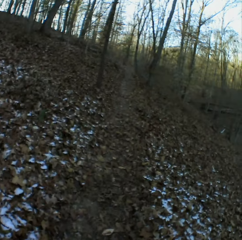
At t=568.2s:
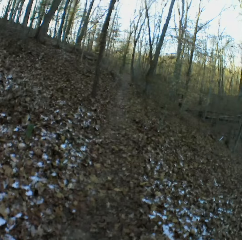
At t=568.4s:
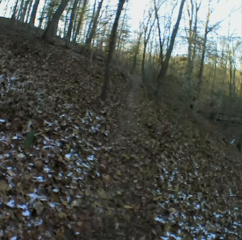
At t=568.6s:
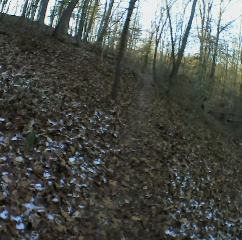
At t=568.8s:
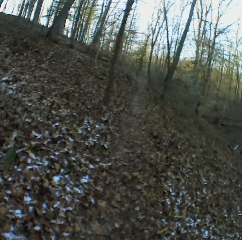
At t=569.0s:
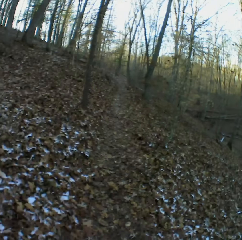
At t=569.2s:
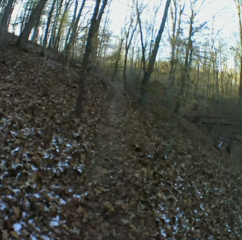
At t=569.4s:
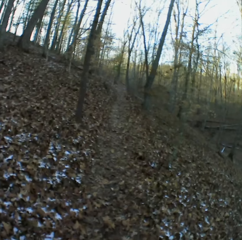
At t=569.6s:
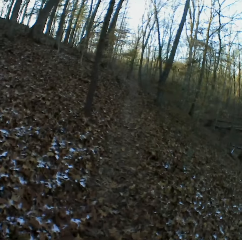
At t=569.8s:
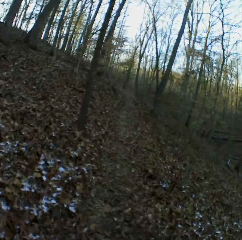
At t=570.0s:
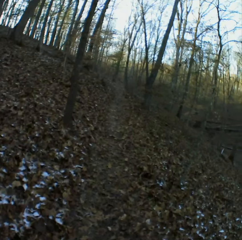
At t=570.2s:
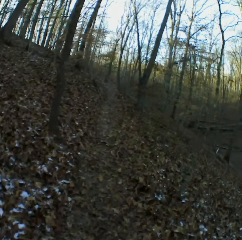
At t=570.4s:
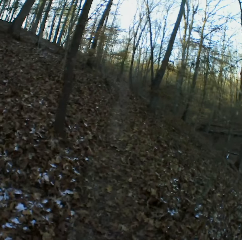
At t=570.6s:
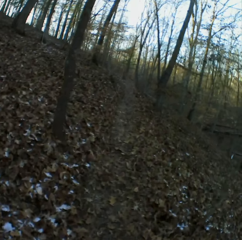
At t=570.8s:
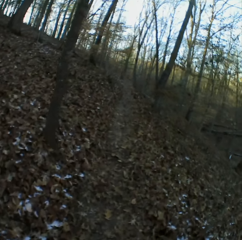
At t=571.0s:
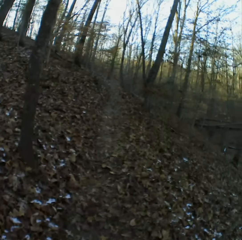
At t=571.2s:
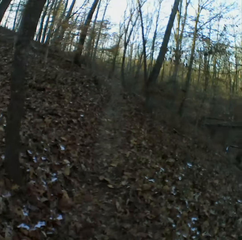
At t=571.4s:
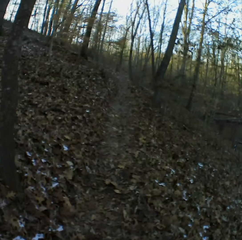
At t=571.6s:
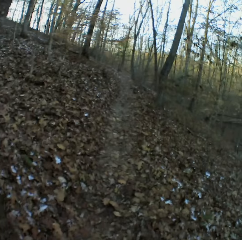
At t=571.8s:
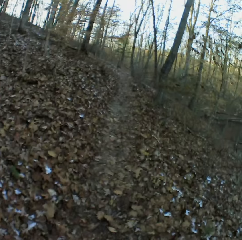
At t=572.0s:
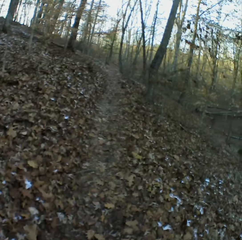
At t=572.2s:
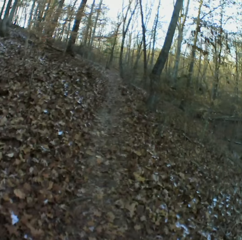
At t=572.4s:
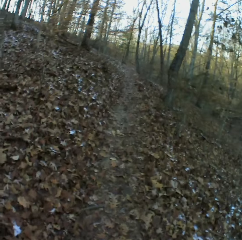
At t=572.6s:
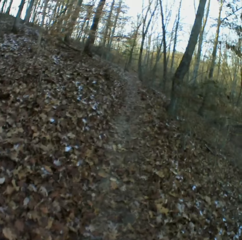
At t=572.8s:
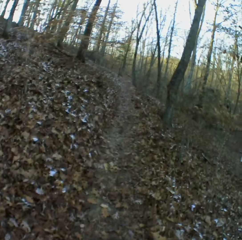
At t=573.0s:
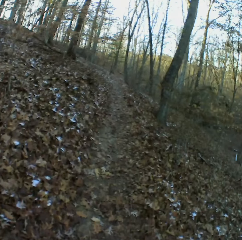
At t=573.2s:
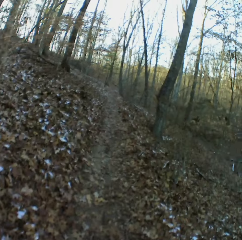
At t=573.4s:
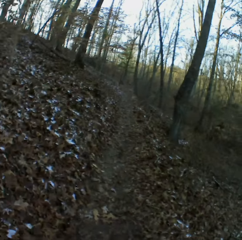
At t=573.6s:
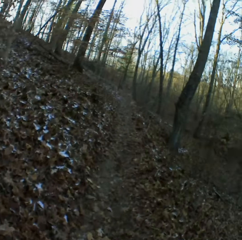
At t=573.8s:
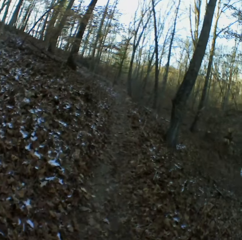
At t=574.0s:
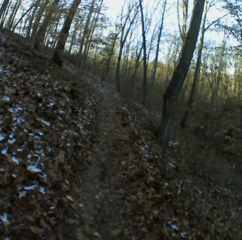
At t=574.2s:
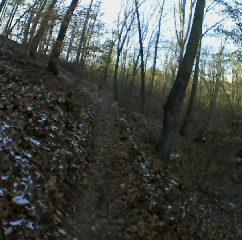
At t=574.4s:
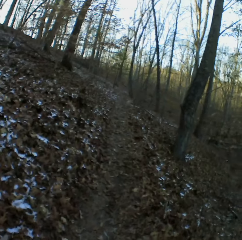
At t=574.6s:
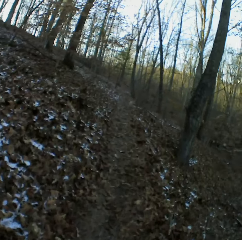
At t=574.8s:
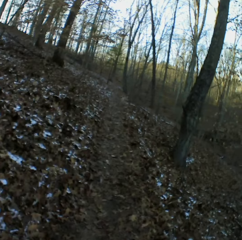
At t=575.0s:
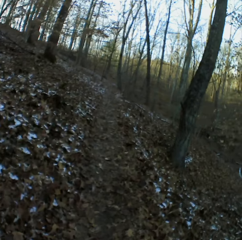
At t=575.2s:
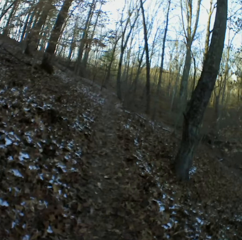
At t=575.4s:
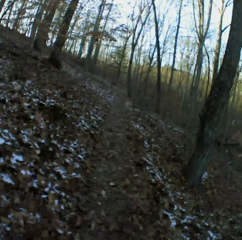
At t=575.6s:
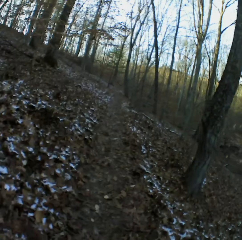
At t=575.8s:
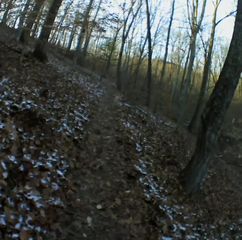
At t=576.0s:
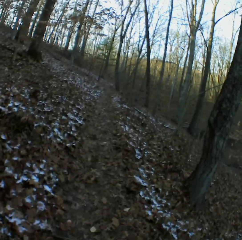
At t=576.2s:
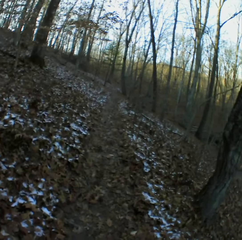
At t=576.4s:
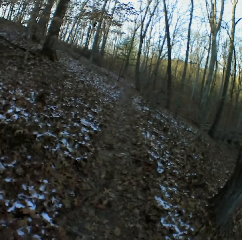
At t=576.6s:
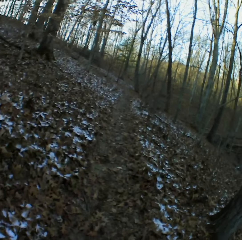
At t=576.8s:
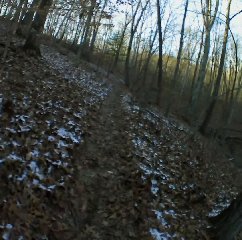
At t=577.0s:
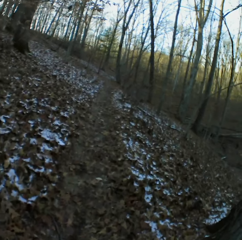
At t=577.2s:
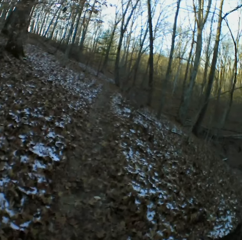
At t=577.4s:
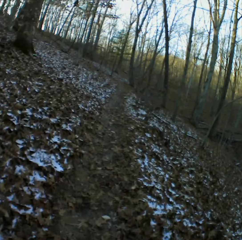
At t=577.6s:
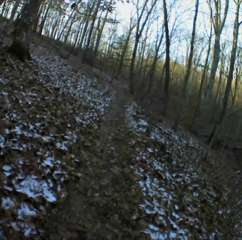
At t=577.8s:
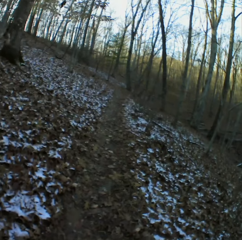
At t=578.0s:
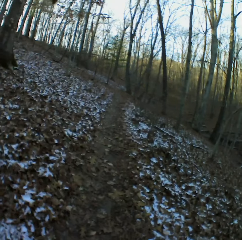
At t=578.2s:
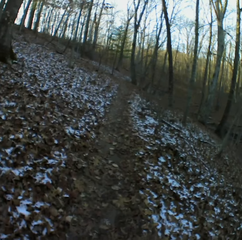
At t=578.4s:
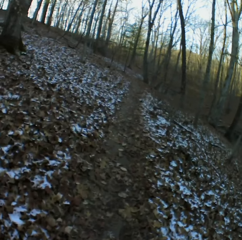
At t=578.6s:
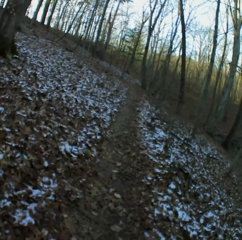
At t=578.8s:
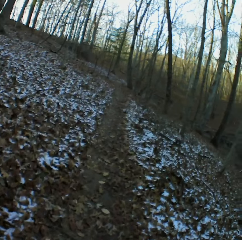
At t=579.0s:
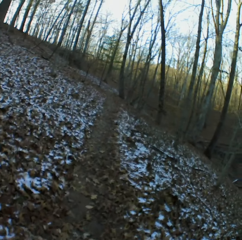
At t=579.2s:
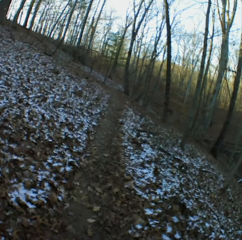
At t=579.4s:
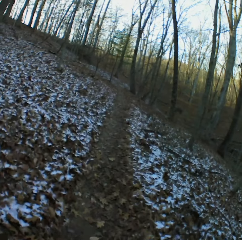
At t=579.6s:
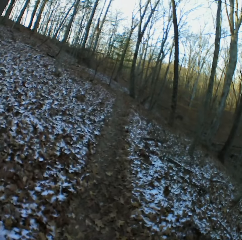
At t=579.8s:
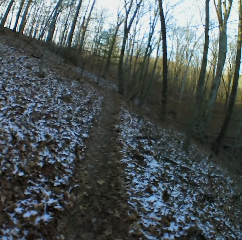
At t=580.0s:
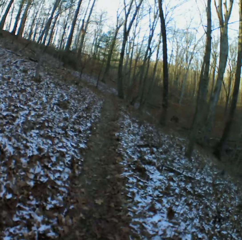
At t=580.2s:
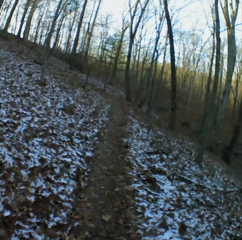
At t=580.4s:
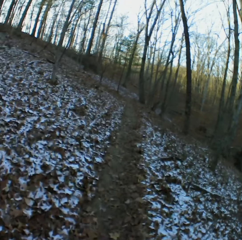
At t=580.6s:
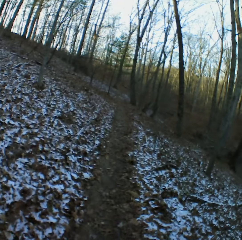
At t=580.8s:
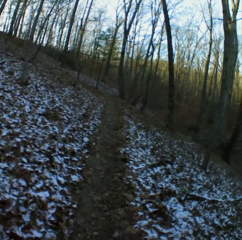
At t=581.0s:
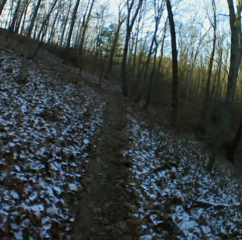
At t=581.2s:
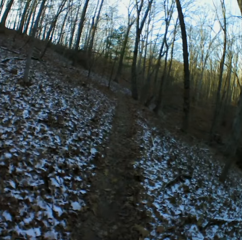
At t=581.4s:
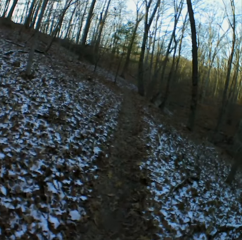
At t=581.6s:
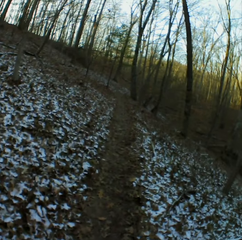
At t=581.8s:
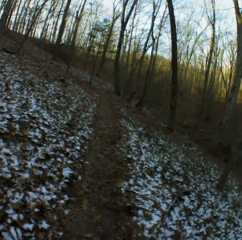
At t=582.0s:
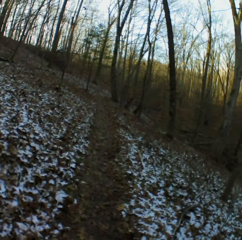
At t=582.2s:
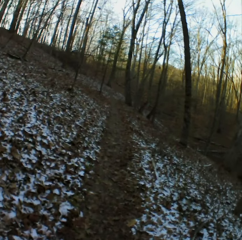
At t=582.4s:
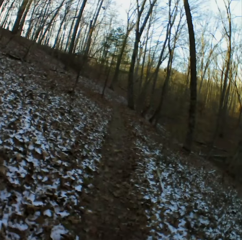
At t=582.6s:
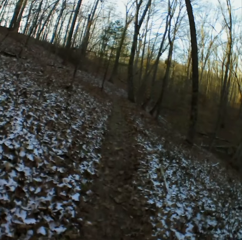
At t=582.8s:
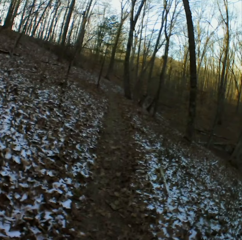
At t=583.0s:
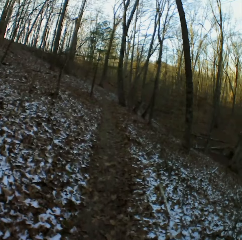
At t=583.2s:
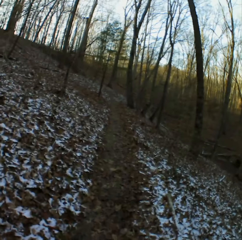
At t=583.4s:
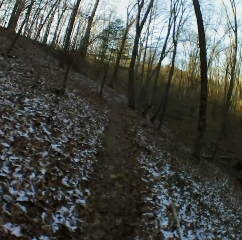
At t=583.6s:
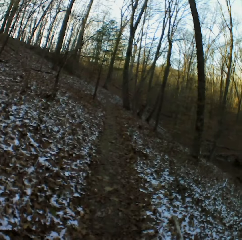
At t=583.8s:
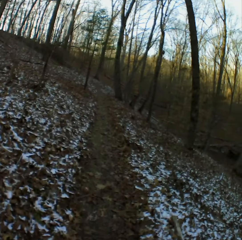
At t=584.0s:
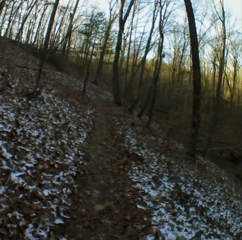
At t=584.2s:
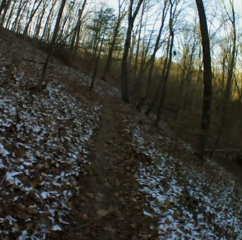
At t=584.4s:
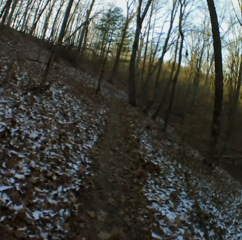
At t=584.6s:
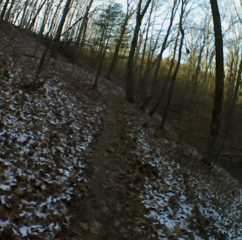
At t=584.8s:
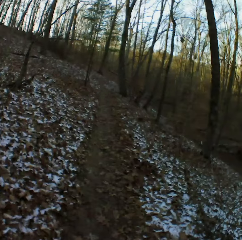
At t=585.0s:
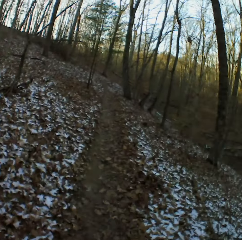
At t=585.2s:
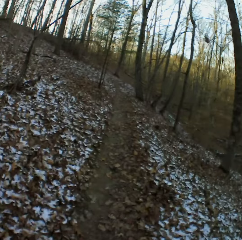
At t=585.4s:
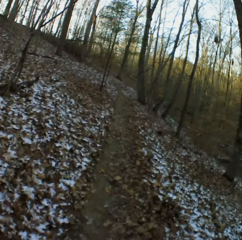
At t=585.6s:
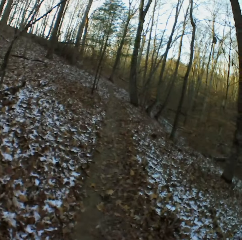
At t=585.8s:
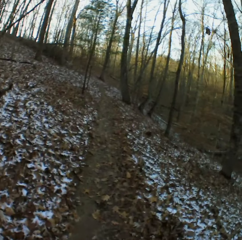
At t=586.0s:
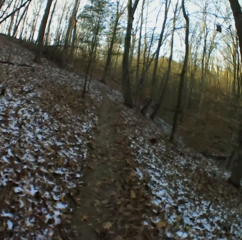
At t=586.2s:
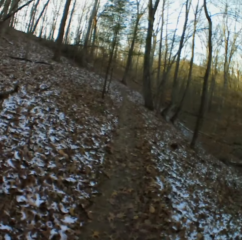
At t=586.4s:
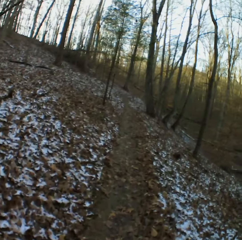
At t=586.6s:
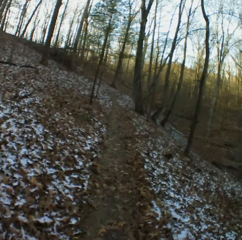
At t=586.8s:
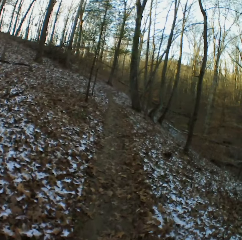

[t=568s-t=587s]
The camera wearer sneezes. They sneeze again. They cough. They cough again.

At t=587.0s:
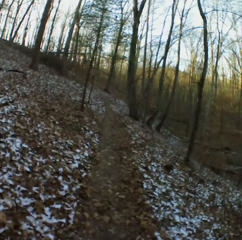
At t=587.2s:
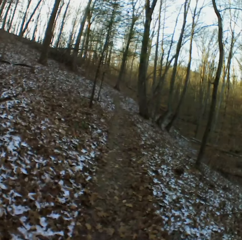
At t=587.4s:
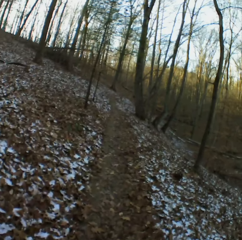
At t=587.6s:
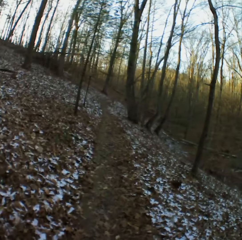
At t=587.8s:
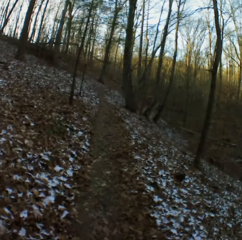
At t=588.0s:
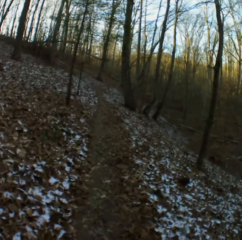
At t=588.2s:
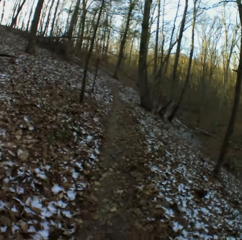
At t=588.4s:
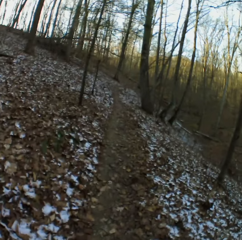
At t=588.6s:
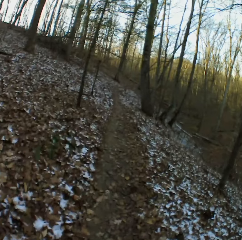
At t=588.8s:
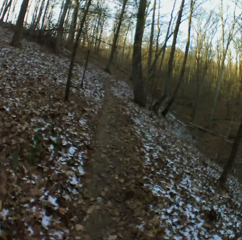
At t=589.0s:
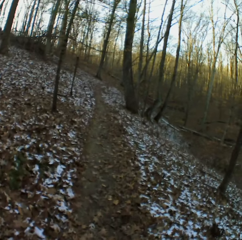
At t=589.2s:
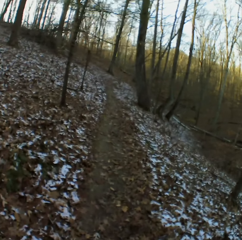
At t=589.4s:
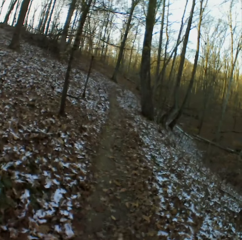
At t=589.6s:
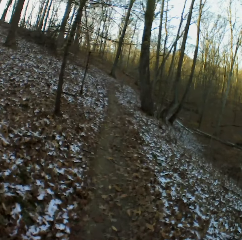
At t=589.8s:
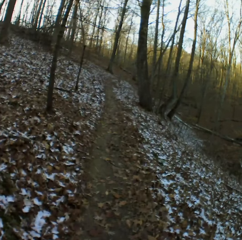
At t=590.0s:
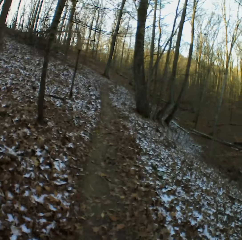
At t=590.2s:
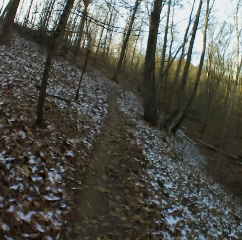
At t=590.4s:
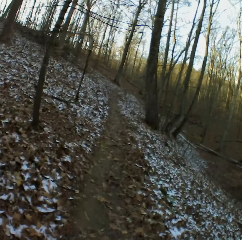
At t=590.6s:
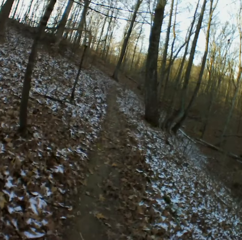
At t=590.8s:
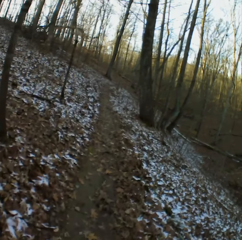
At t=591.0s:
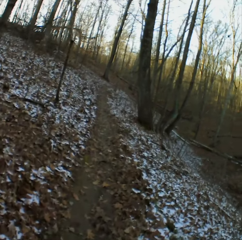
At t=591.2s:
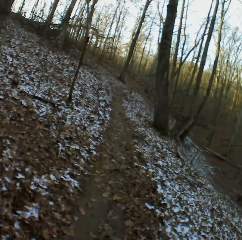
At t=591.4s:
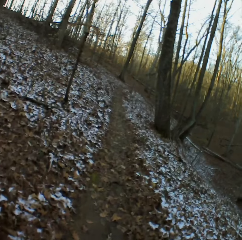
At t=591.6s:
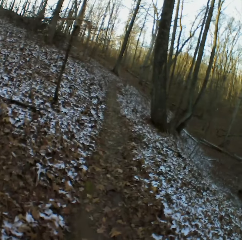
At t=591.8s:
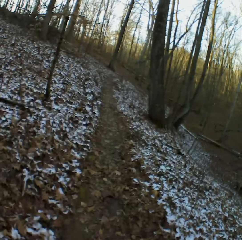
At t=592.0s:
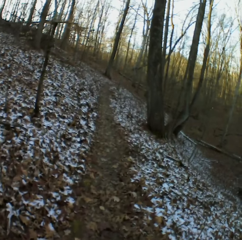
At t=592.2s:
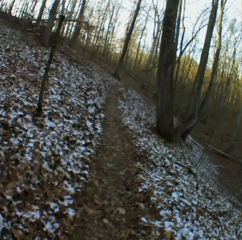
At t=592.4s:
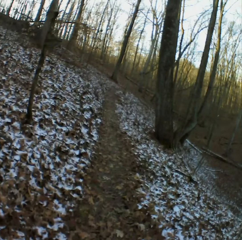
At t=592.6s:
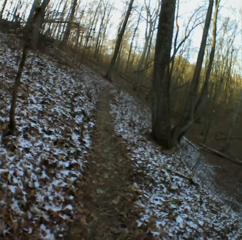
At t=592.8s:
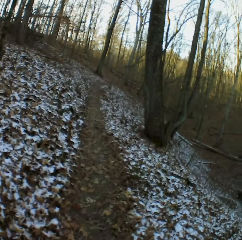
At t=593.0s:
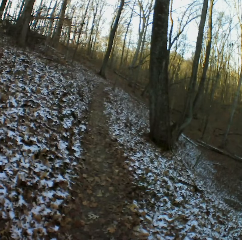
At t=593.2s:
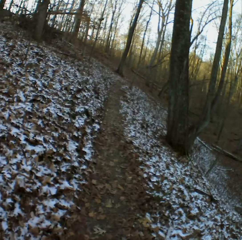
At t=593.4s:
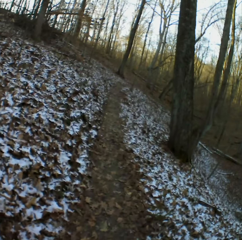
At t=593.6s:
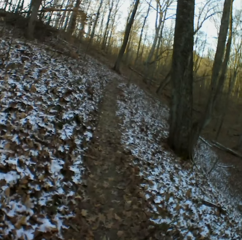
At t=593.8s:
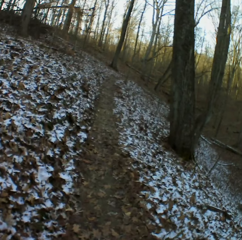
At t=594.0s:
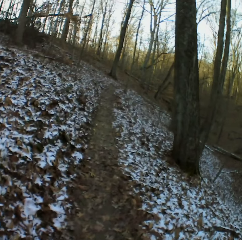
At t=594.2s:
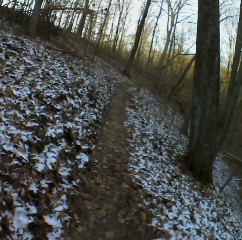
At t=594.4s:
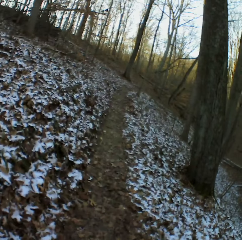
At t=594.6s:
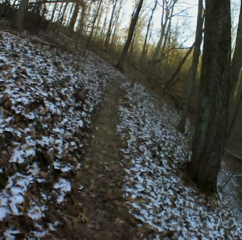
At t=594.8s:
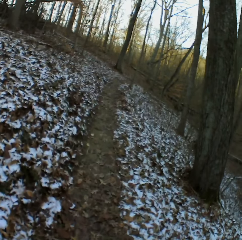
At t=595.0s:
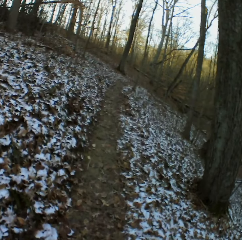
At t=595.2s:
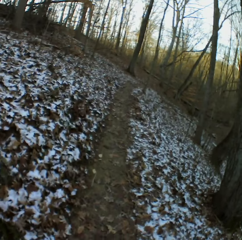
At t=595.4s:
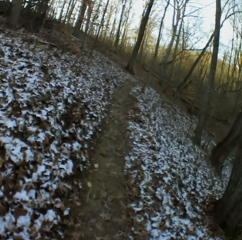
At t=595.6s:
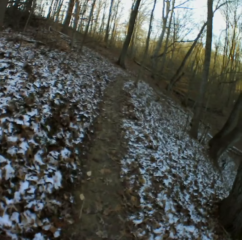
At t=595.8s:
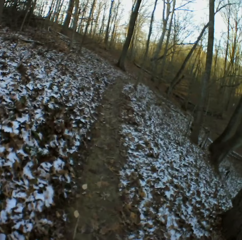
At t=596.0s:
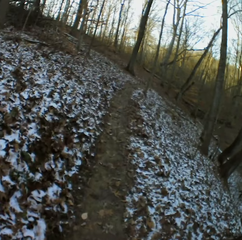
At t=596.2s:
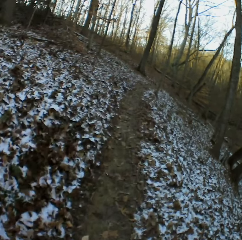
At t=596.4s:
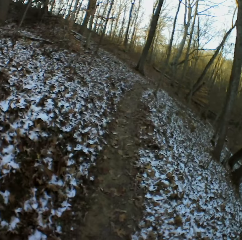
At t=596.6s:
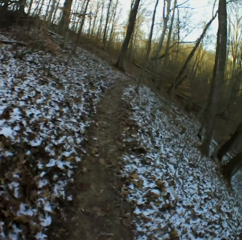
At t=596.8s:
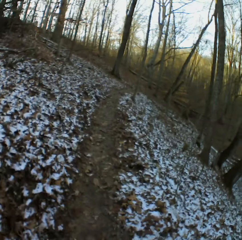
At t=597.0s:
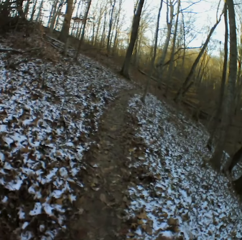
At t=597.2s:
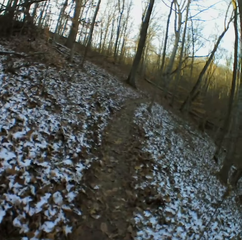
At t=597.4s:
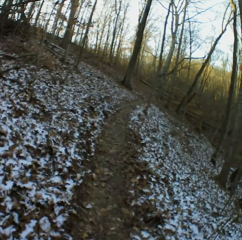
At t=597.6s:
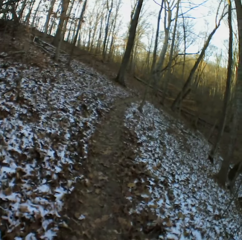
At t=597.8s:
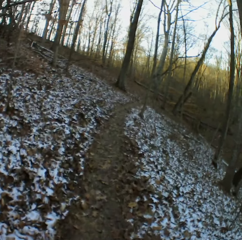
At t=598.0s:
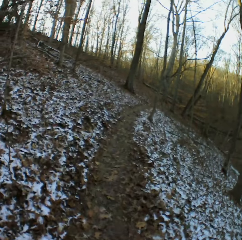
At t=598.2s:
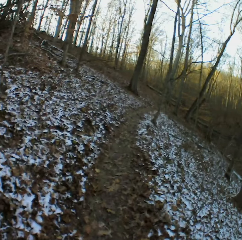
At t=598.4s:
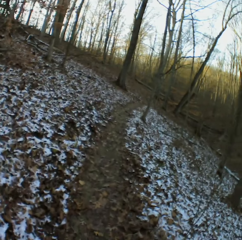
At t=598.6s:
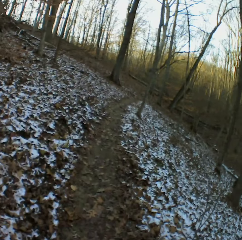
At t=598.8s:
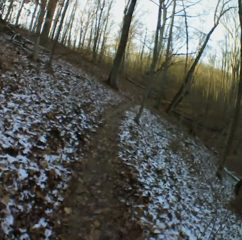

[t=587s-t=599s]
The camera wearer coughs.
